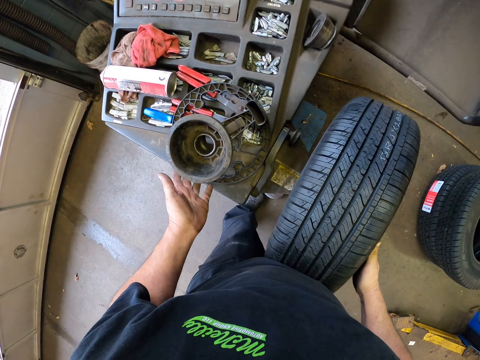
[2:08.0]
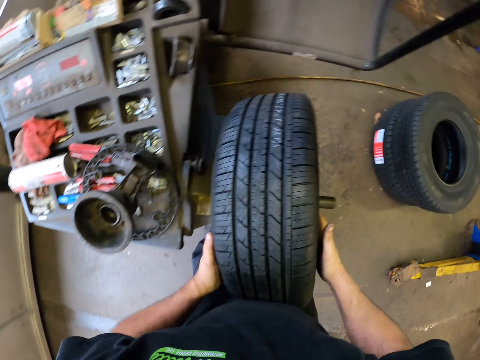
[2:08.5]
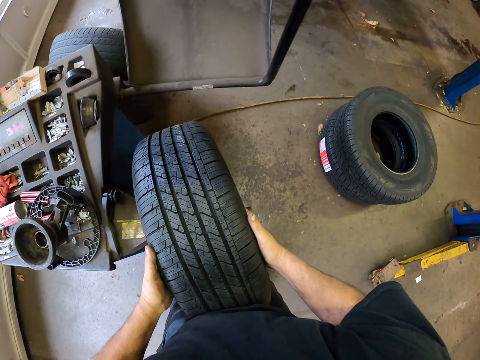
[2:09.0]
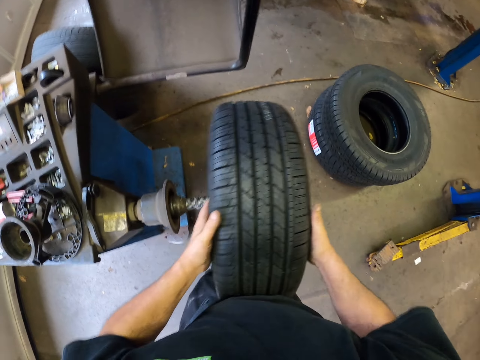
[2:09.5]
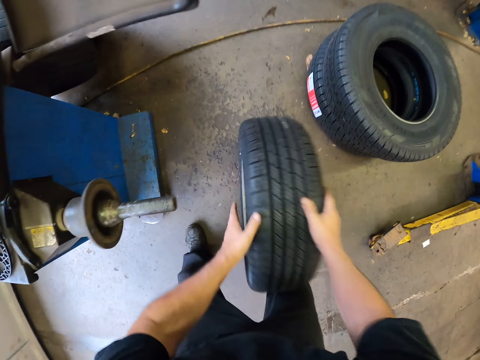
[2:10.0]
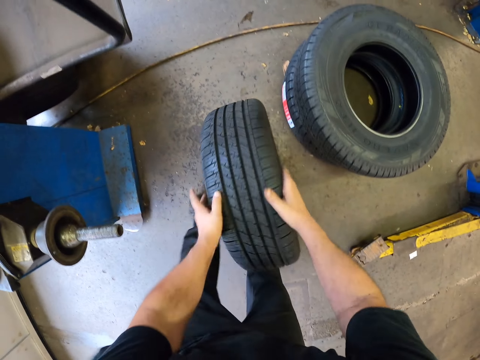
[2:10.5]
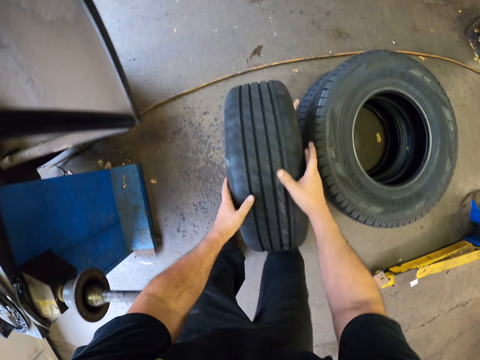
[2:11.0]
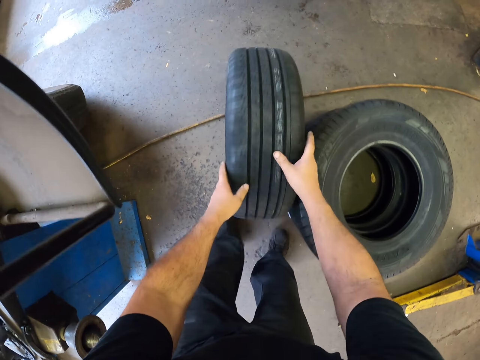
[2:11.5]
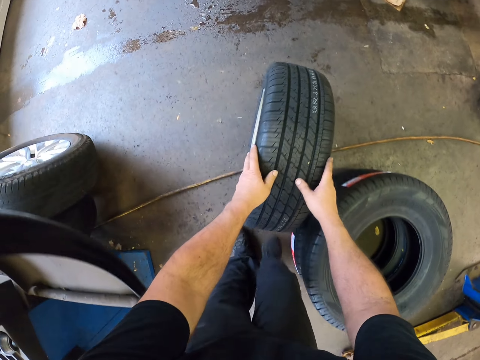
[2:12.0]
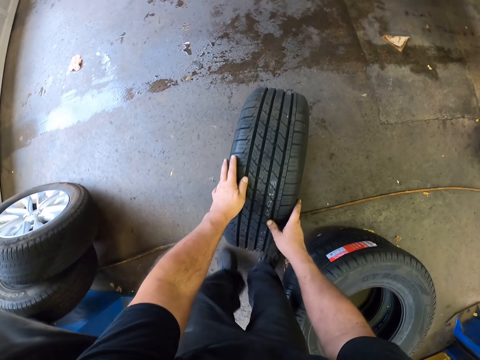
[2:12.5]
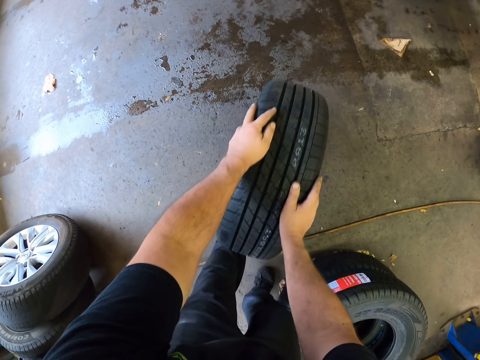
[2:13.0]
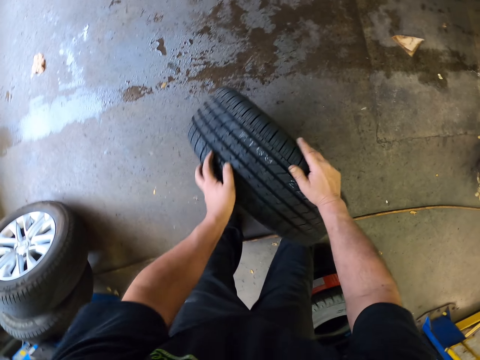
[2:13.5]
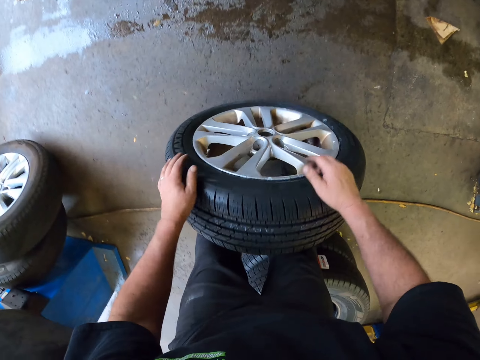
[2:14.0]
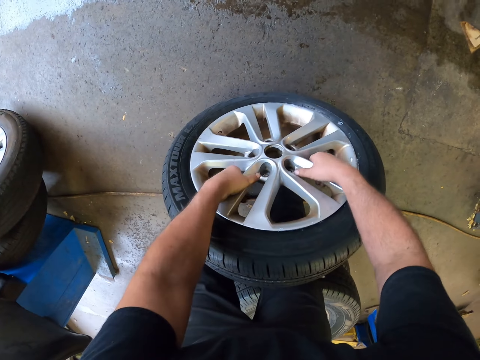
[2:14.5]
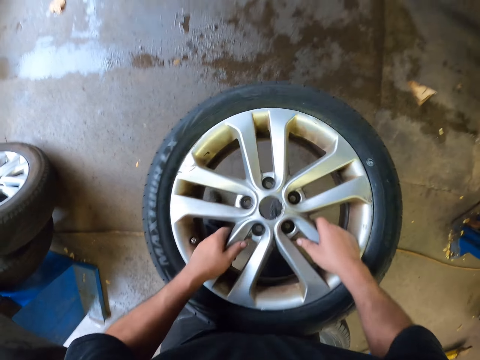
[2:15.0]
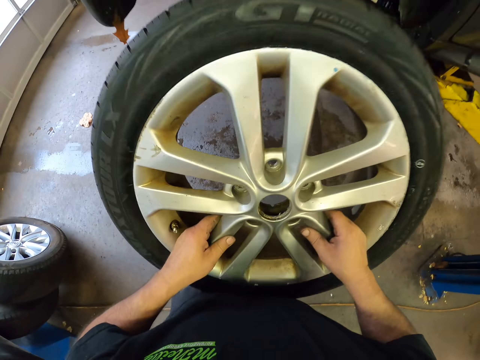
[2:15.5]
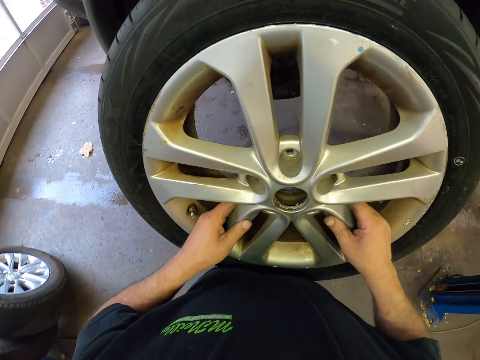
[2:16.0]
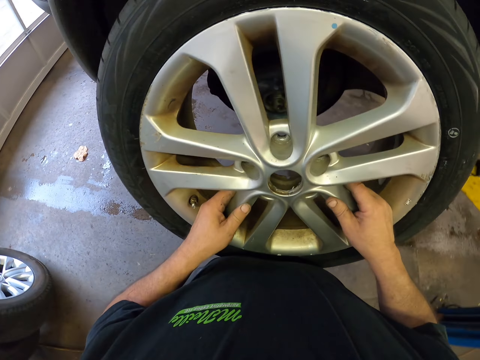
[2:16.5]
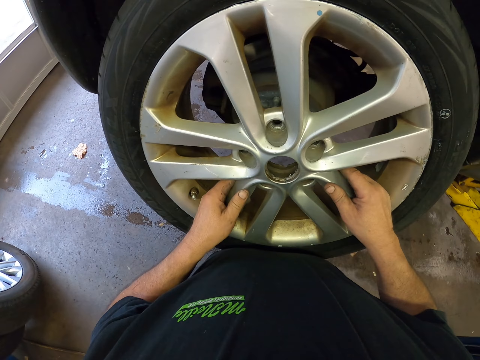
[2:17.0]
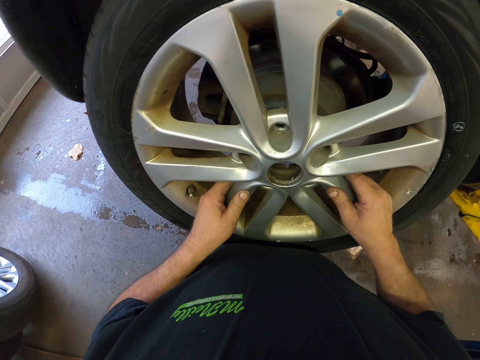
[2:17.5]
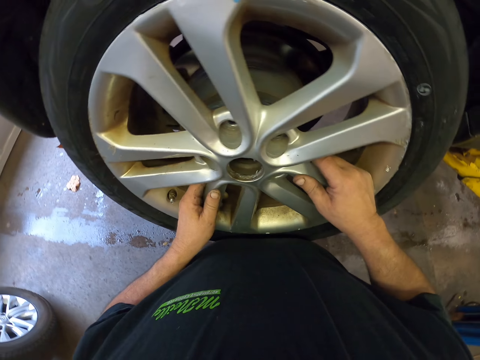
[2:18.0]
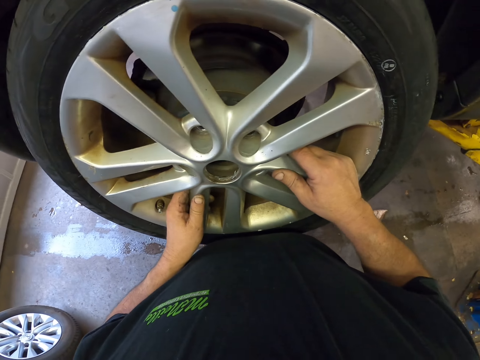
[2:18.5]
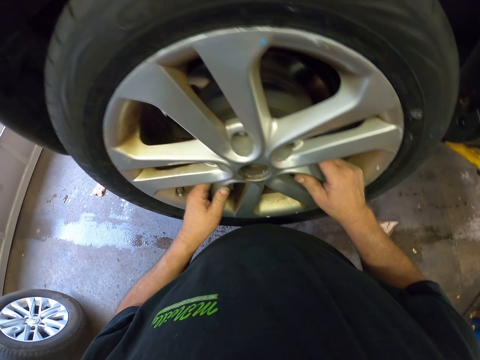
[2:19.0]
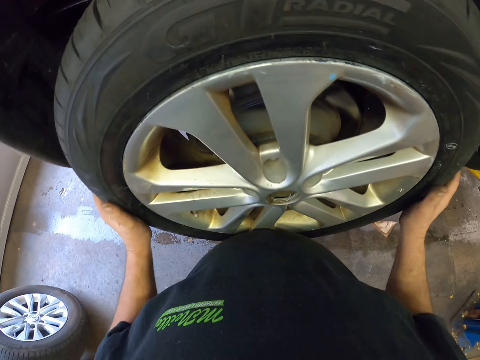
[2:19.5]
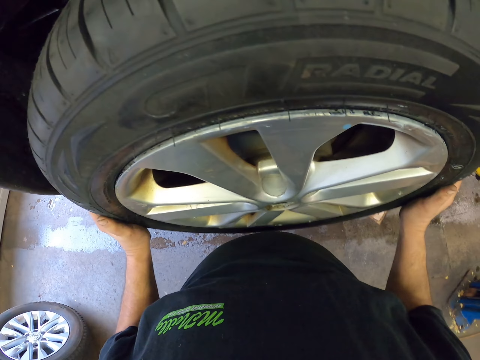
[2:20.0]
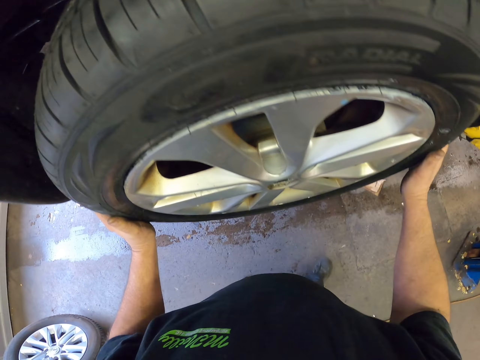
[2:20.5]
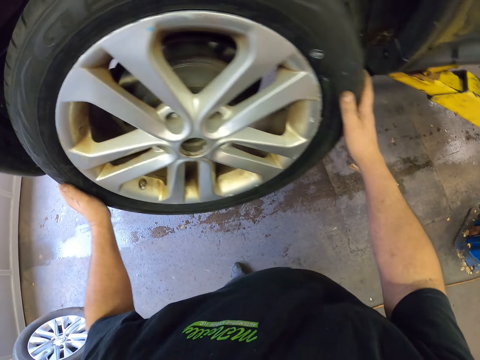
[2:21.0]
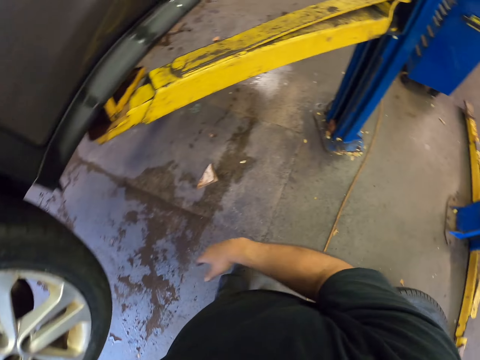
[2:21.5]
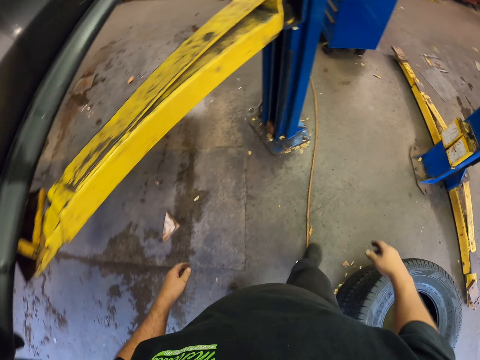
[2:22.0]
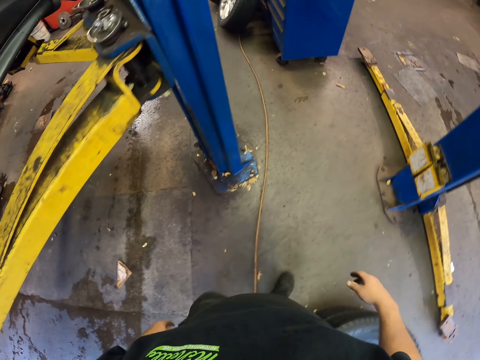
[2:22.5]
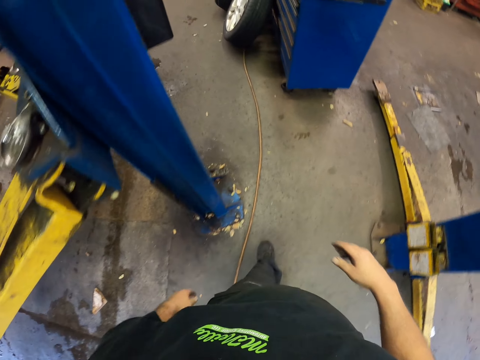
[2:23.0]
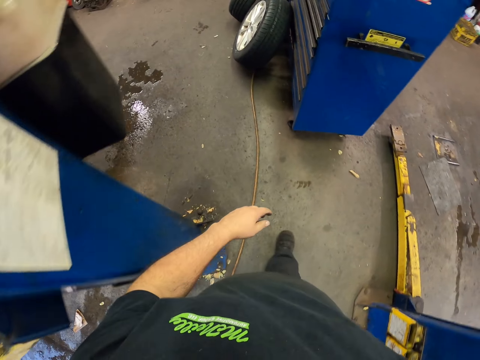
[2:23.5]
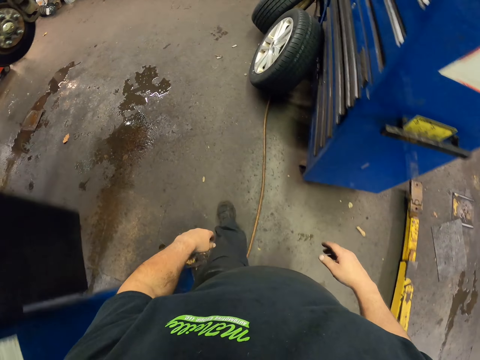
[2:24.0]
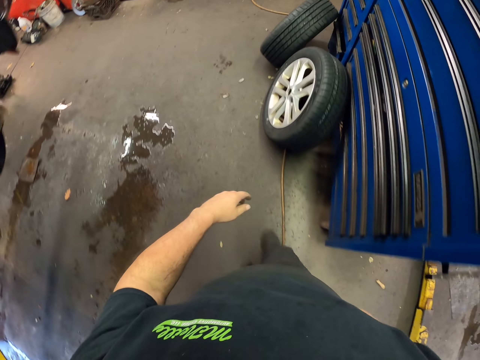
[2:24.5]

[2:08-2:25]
The camera wearer moves the ranger bubble balancer aside. They lift the ranger bubble balancer from the machine. They drop the wheel on the ground. They roll the wheel on the ground. They carry the tire. They lift the wheel with both hands. They place the wheel on the car. They adjust the wheel. They hold the wheel with both hands. They walk around the garage.

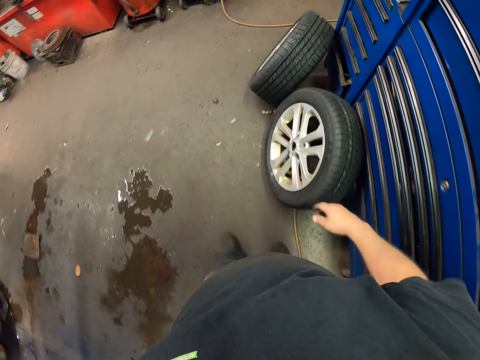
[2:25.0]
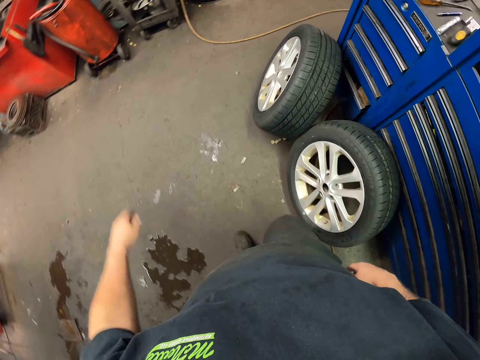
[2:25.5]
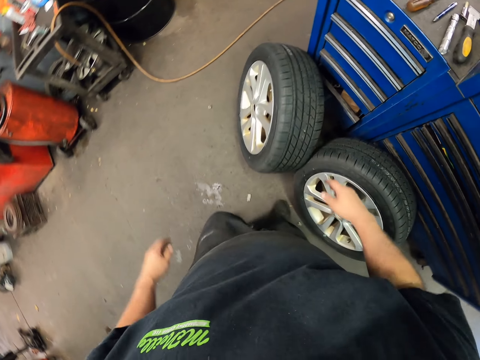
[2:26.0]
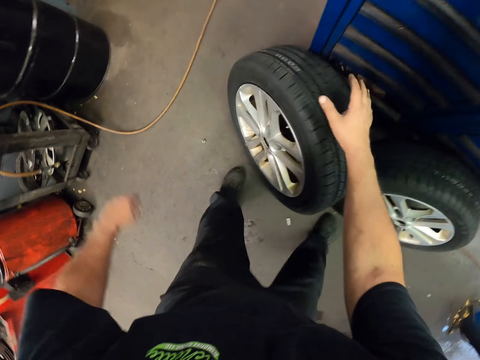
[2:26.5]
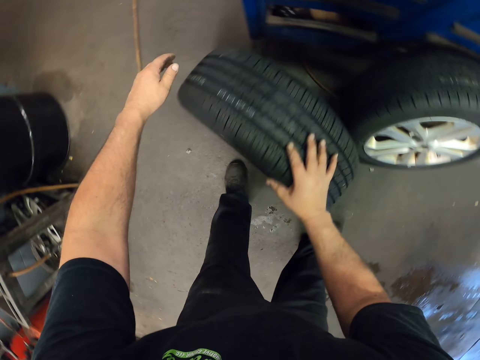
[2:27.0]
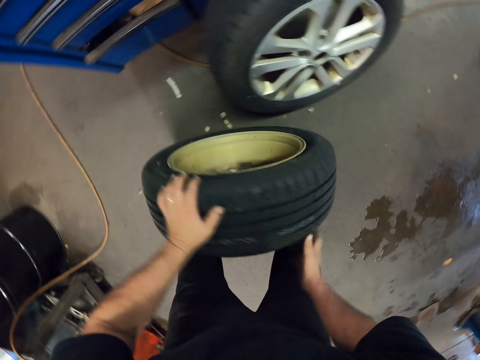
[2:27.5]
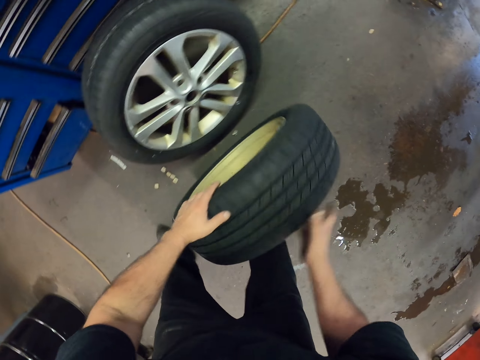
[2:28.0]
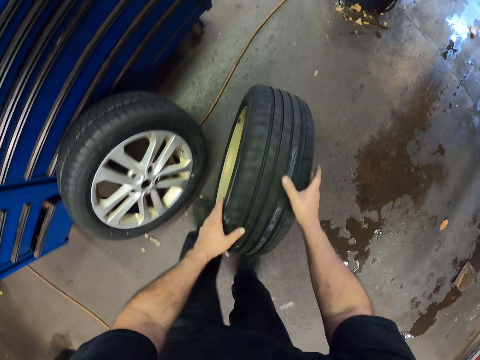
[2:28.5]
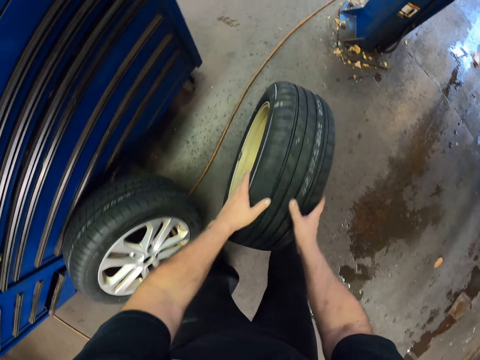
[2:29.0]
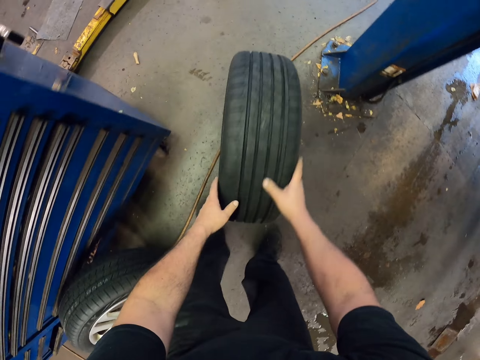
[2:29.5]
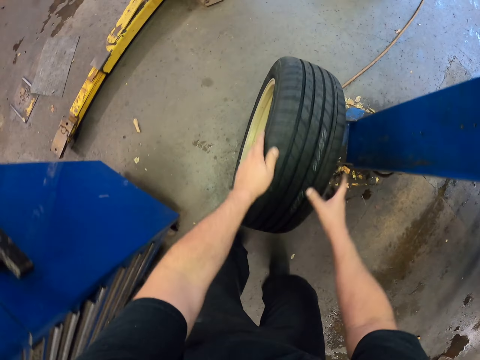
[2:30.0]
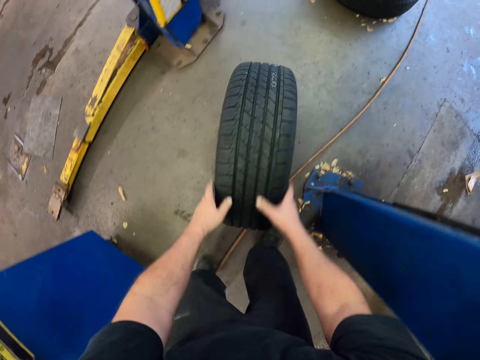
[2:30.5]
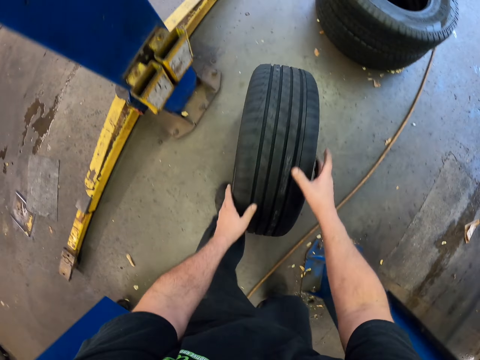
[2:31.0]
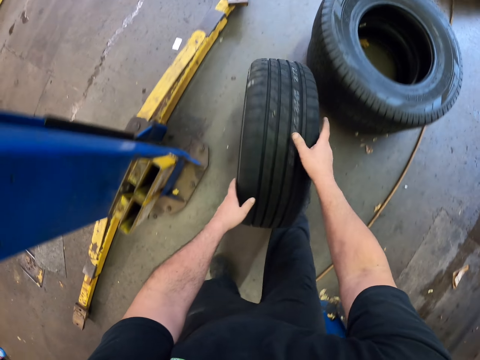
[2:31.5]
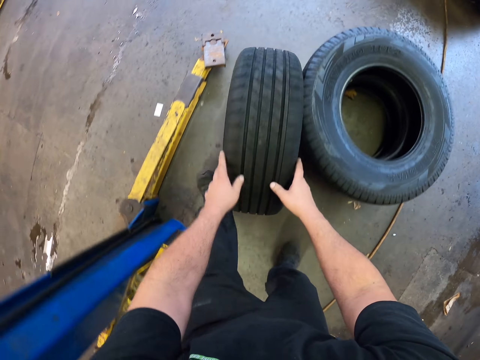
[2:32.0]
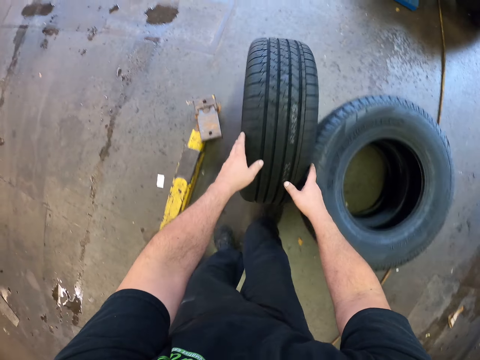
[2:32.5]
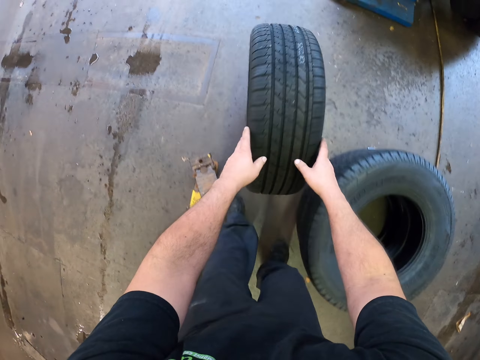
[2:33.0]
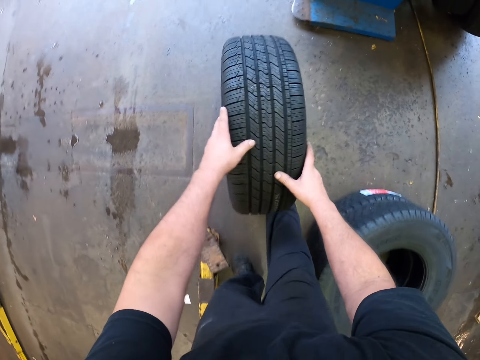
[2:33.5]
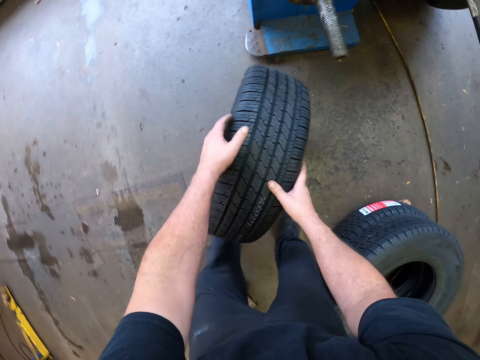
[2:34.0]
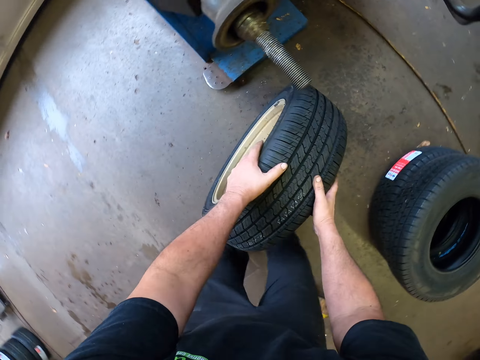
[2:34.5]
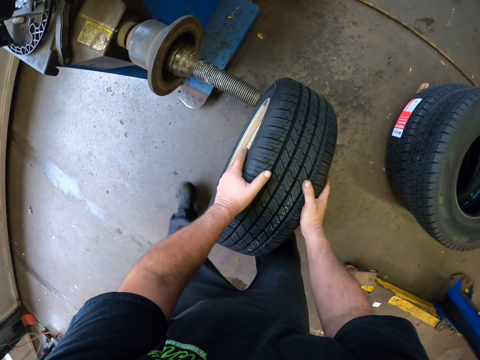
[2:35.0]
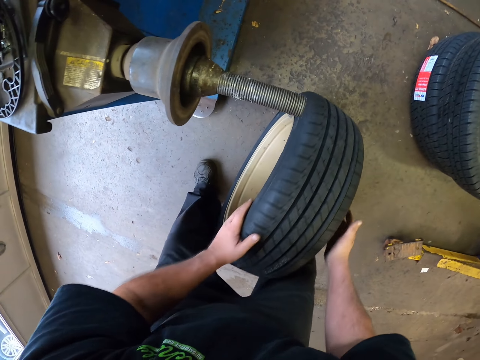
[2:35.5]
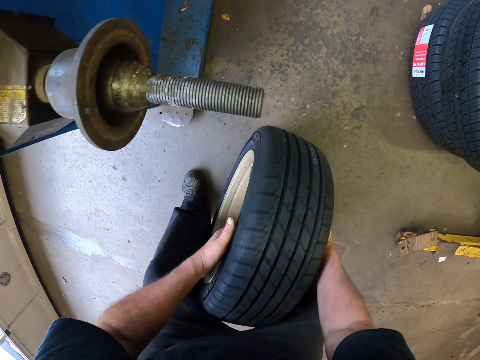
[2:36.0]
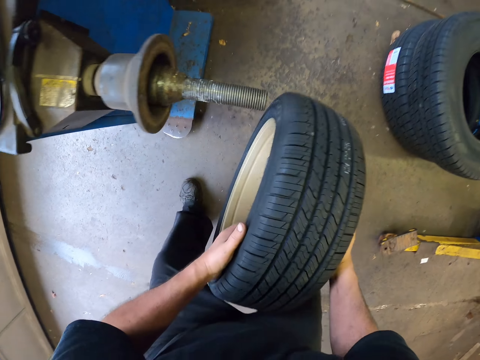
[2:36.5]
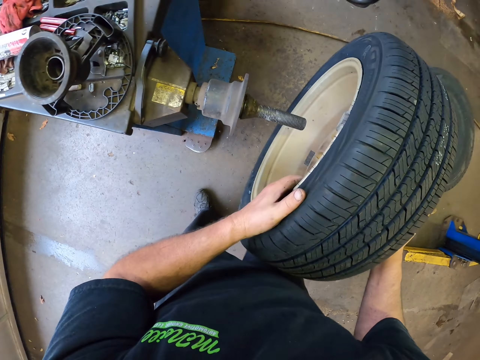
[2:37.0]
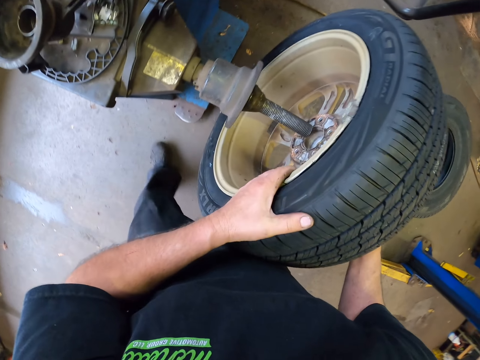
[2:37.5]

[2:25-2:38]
The camera wearer rotates the wheel on the floor to the wheel balancing machine. They lift the wheel from the ground. They put the tire on the tire machine.
